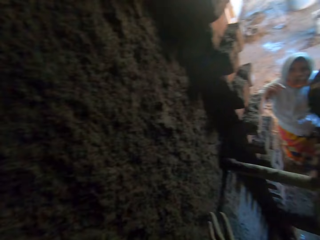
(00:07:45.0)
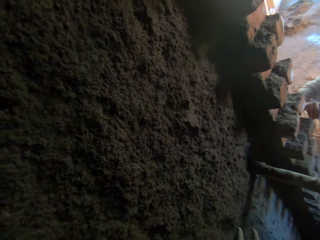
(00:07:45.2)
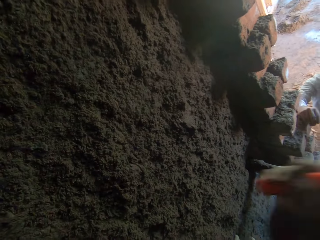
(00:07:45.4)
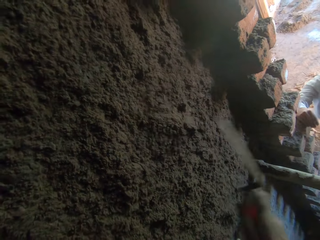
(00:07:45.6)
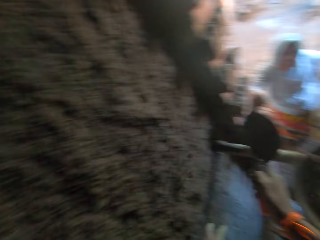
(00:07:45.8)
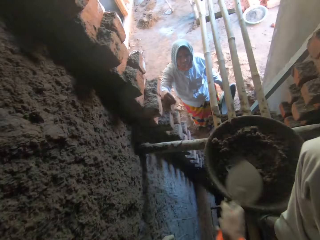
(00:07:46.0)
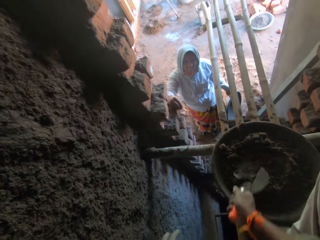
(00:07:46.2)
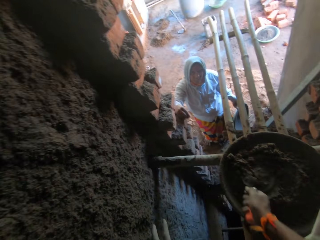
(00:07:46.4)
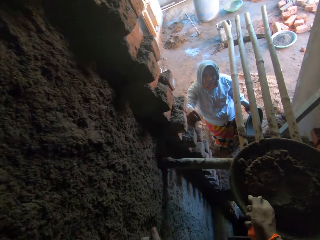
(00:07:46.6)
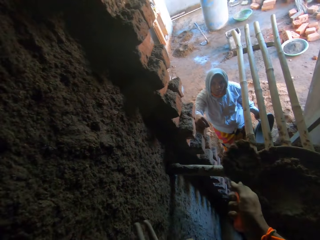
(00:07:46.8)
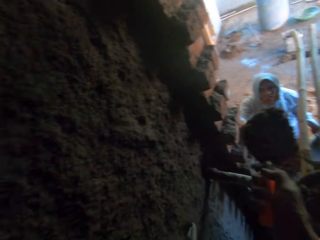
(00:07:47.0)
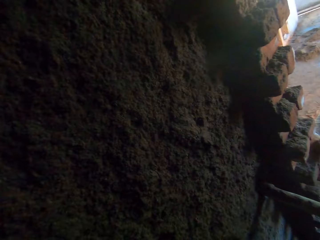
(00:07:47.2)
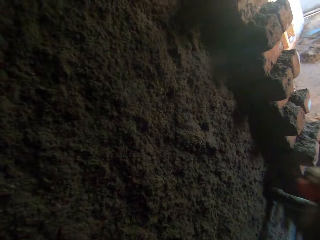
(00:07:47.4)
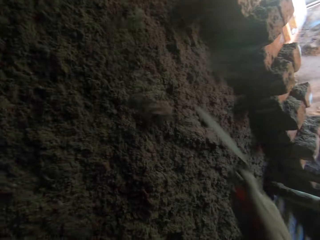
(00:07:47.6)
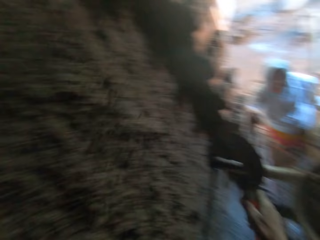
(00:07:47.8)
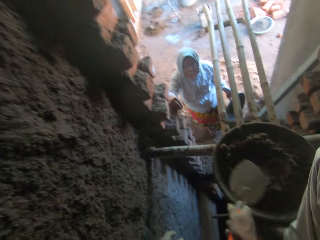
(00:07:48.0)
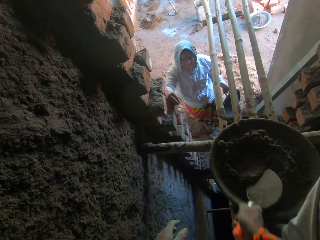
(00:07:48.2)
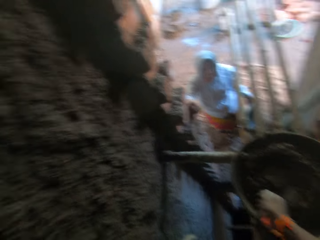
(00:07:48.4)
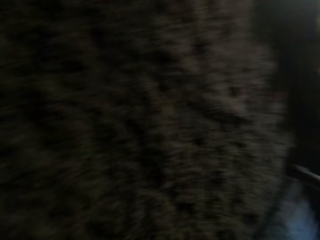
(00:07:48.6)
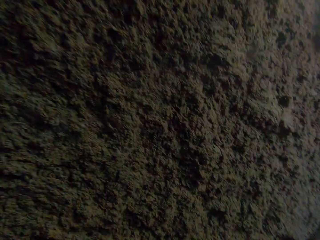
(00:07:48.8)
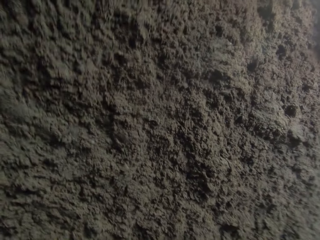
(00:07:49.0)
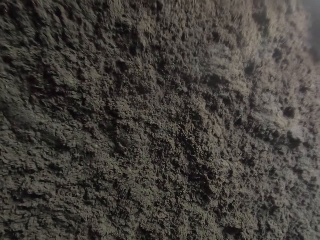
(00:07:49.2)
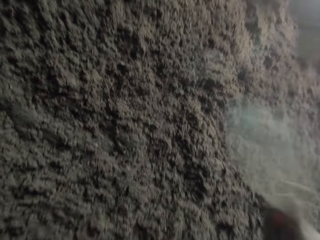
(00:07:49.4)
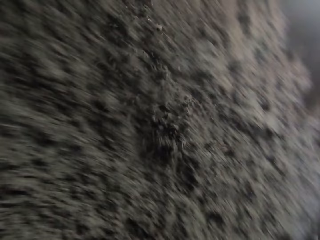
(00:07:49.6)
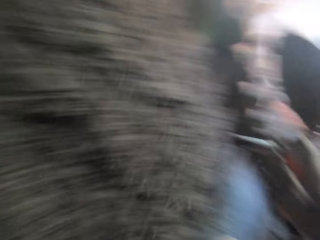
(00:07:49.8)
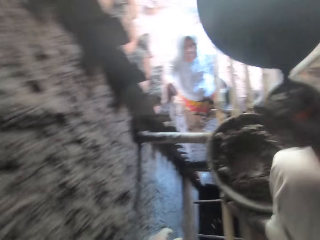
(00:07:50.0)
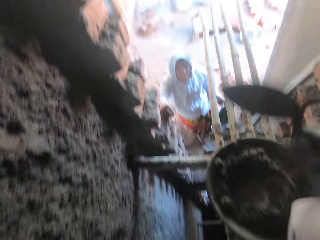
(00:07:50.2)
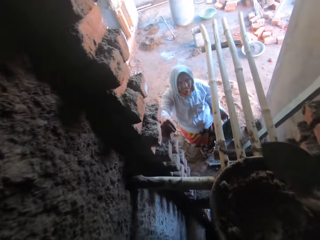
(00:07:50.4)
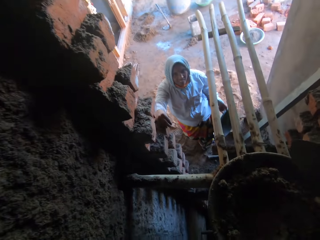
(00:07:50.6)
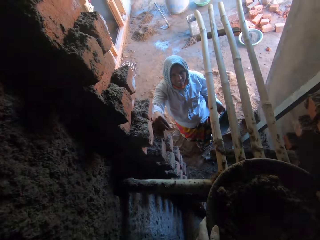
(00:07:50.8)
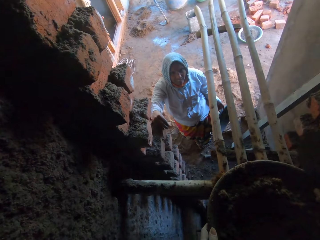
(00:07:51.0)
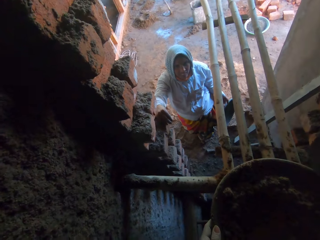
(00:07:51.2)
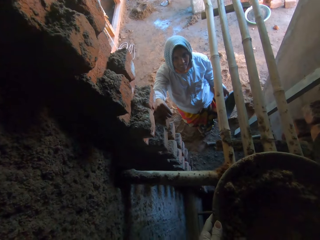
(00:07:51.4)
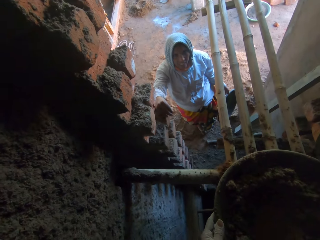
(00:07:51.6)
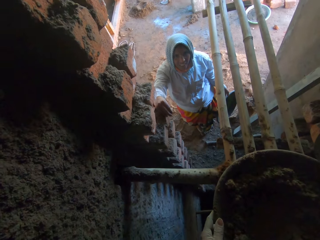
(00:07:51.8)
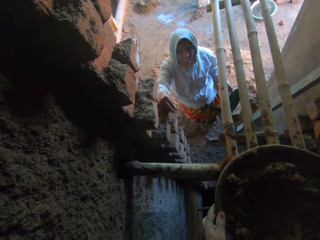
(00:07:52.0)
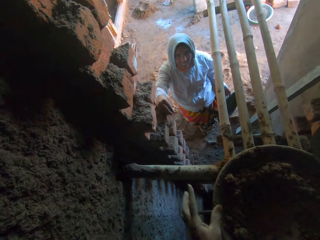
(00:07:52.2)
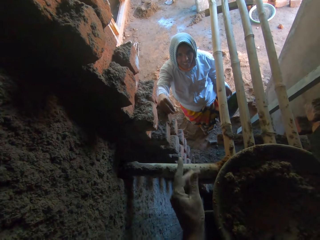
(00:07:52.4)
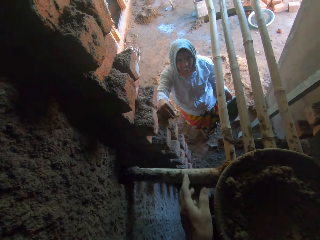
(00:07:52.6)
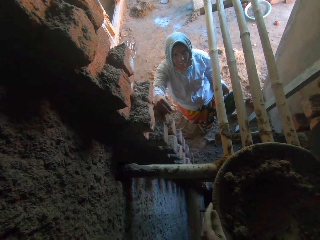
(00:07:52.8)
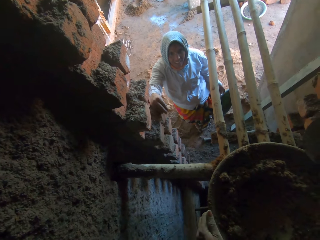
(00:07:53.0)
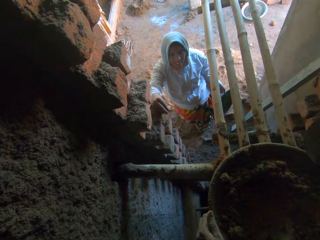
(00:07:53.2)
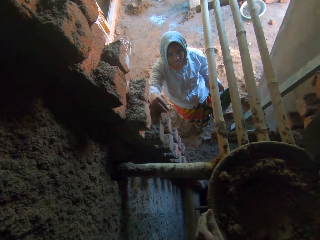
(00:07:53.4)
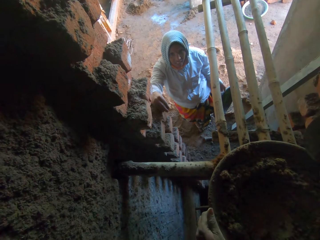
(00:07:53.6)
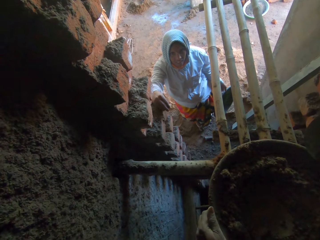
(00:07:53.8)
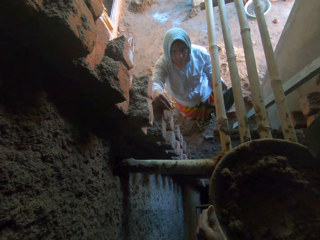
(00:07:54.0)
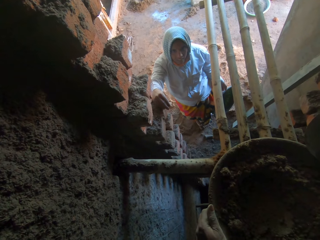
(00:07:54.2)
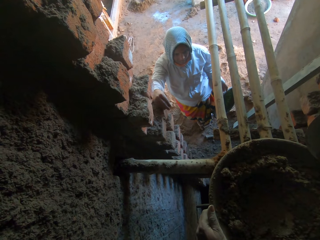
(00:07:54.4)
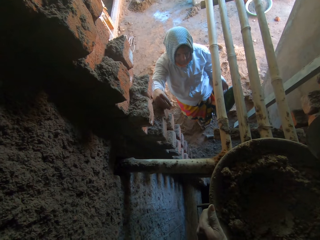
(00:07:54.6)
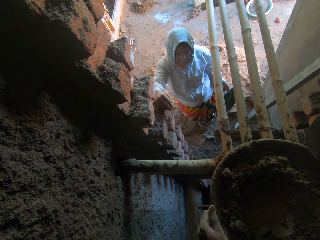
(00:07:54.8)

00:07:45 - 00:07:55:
A woman places her left hand on the wall of the building. The camera wearer throws the mortar on the wall of the building with the hand trowel in his right hand. He scoops the mortar from the head pan in his left hand with the hand trowel in his right hand. He throws the mortar on the wall of the building with the hand trowel in his right hand. He scoops the mortar from the head pan in his left hand with the hand trowel in his right hand. The woman converses with the camera wearer. The camera wearer throws the mortar on the wall of the building with the hand trowel in his right hand. He holds the head pan on the scaffold with both hands. He talks to the woman. He lifts his left hand from the head pan on the scaffold. He holds the head pan on the scaffold with his left hand.

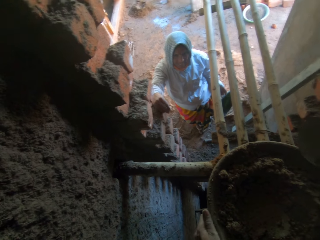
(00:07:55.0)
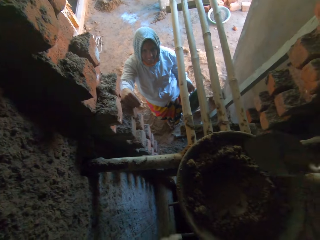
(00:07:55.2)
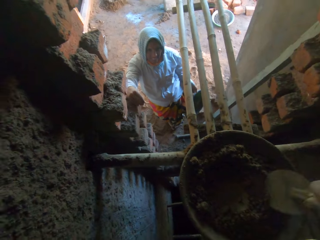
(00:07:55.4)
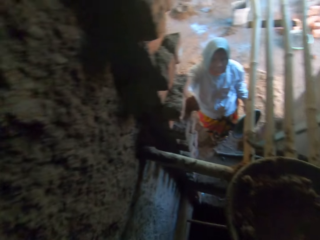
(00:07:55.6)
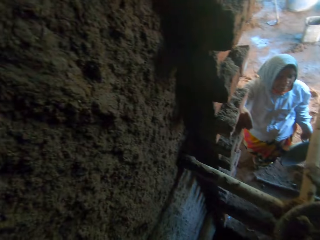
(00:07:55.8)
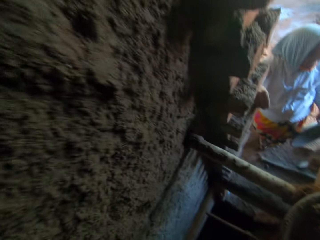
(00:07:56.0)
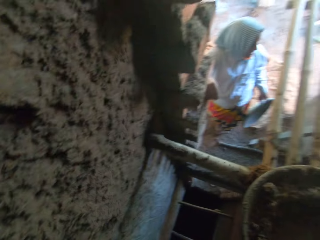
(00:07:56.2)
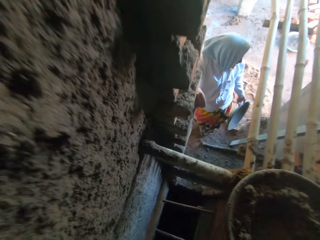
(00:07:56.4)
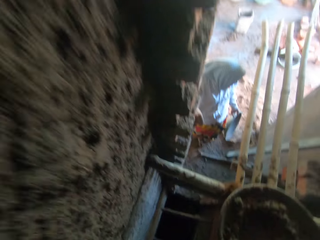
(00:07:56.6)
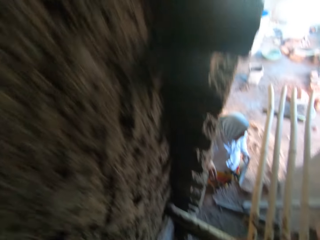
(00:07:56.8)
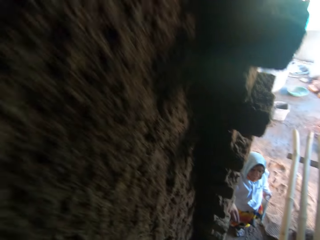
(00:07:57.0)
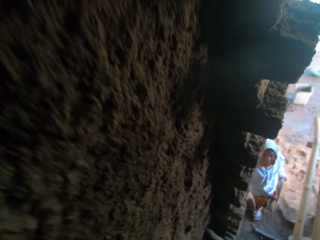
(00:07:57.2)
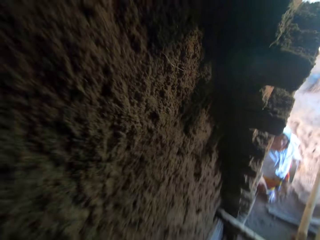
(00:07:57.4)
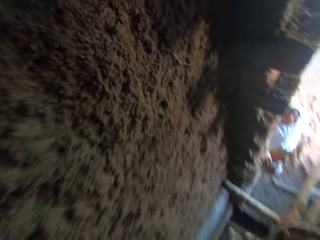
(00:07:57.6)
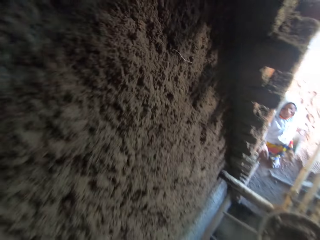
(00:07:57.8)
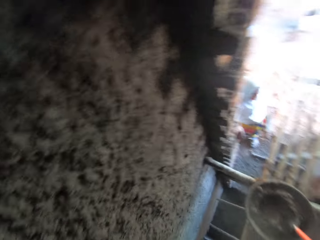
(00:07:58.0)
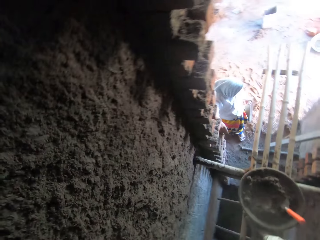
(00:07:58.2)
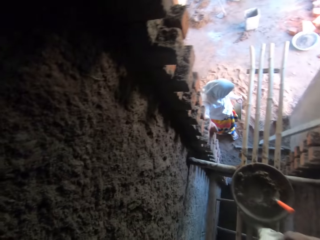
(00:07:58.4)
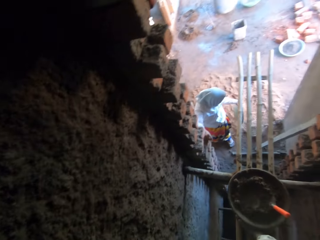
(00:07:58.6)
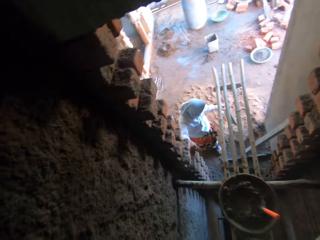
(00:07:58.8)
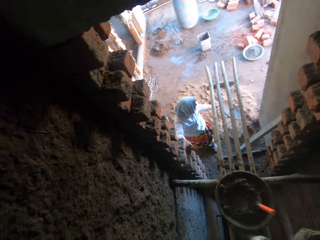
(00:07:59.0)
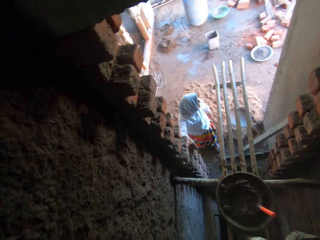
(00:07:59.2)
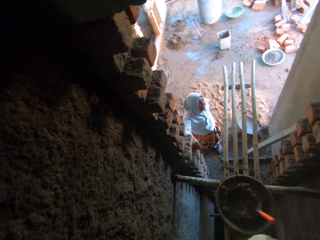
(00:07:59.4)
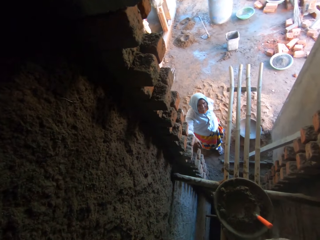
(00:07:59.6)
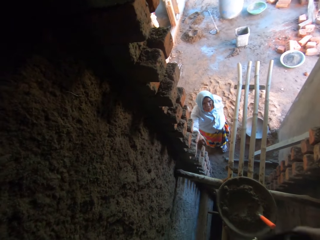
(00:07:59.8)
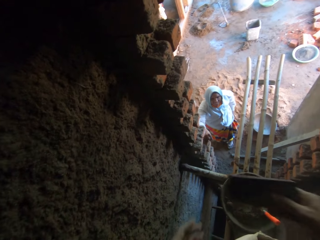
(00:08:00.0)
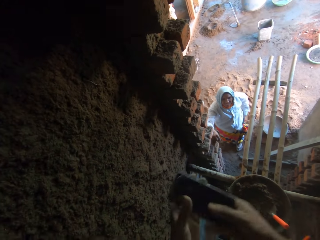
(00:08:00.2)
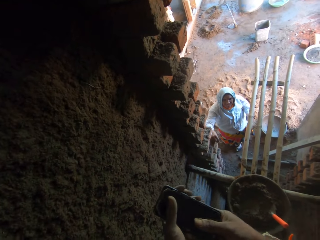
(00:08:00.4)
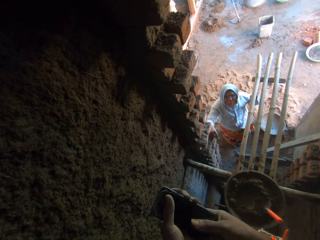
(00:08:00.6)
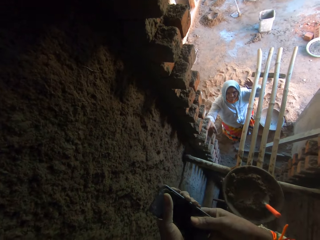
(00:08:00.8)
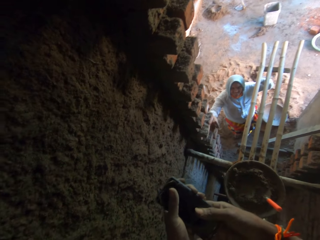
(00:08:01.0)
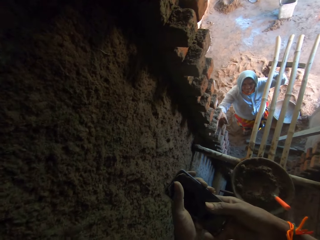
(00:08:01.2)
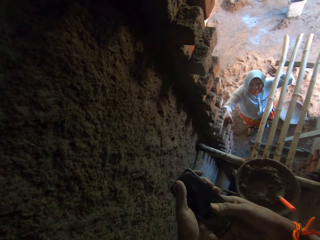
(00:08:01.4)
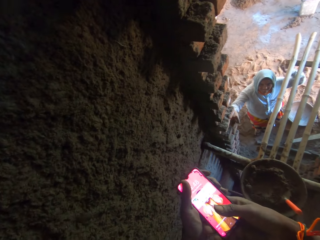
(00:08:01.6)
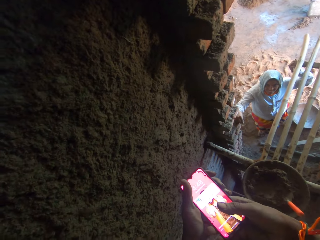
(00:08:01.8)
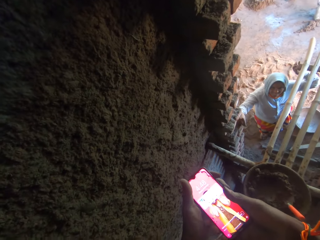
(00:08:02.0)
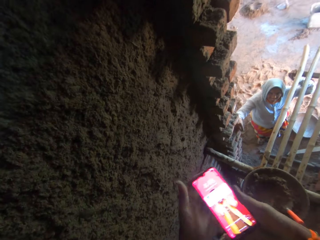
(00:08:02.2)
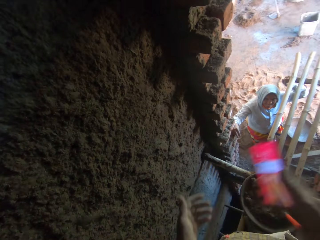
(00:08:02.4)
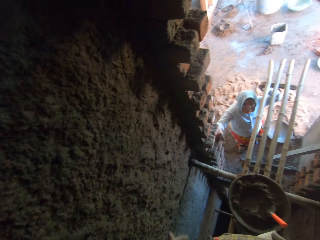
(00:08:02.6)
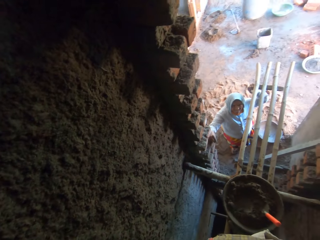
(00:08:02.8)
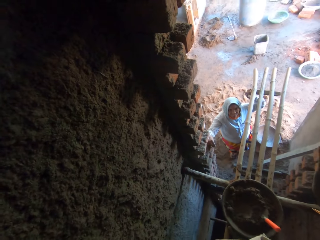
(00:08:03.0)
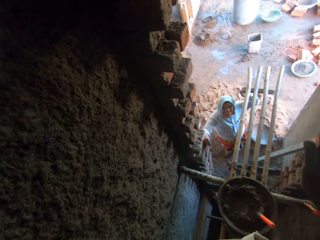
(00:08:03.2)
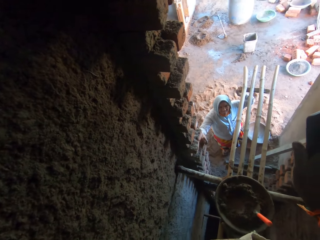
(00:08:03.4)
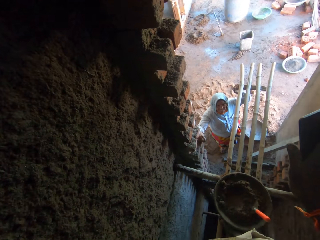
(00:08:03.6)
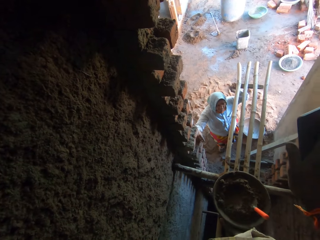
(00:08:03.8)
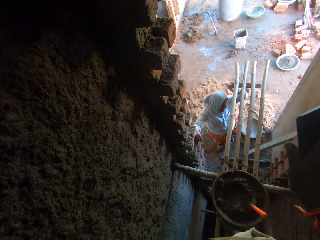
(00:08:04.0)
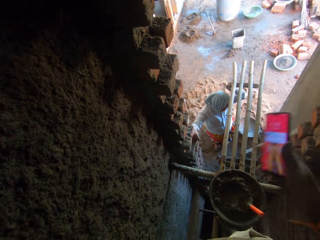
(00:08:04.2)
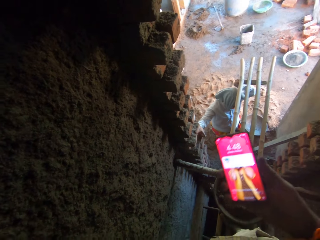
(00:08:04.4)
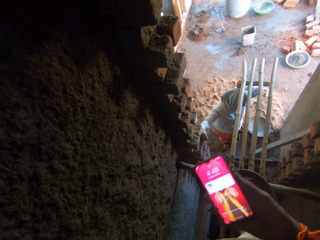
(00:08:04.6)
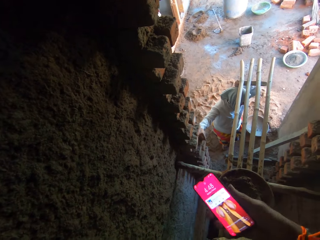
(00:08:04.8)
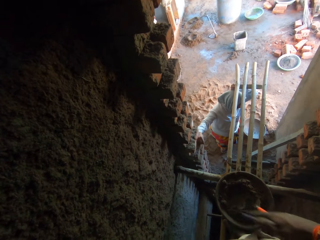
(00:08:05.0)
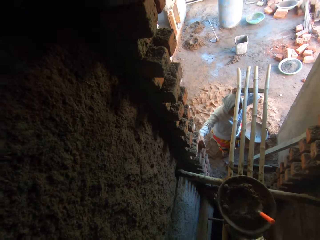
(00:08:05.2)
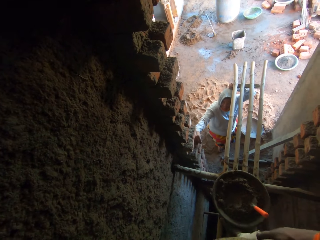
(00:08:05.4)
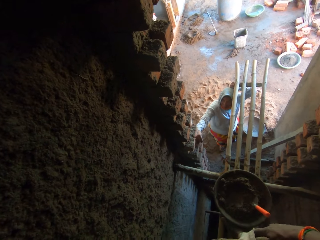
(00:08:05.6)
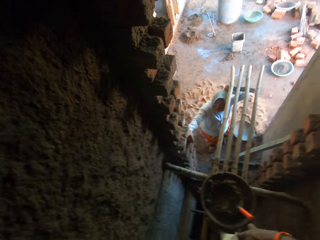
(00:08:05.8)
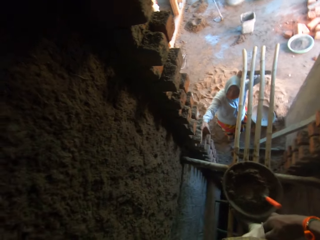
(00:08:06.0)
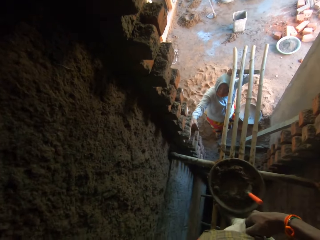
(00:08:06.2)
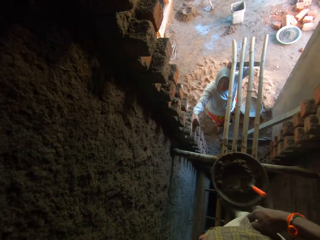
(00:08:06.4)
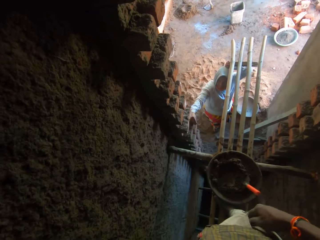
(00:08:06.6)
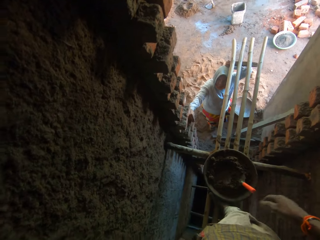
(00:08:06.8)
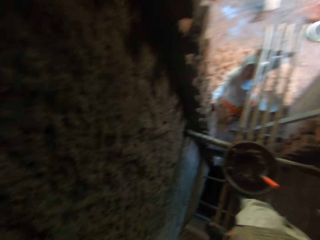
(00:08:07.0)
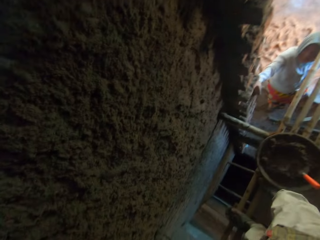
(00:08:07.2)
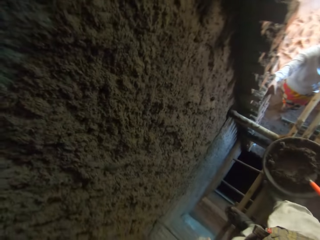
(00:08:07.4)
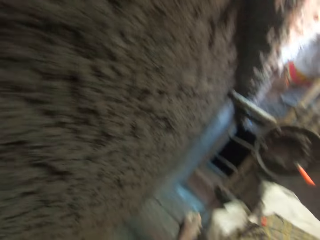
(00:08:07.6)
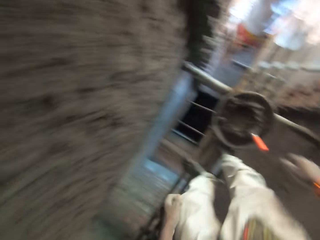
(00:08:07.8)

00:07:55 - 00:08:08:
The camera wearer keeps the hand trowel in the mortar in the head pan on the scaffold with his right hand. He scoops the concrete with the trowel. He looks at the wall. He wipes his hands together. A woman drops the head pan on the floor with her left hand. The camera wearer takes a phone from his pocket with his right hand. He holds the phone with both hands. The woman places her left hand on the scaffold. The camera wearer operates the phone with both hands. He scrolls the phone. He holds the phone with the right hand. He puts the phone into his pocket with his right hand.
